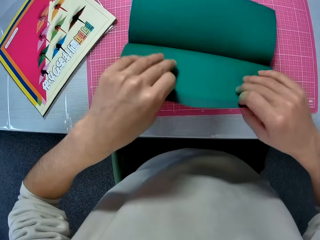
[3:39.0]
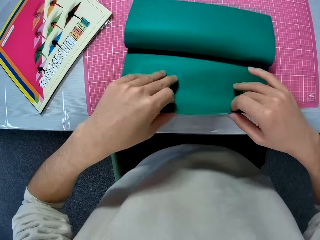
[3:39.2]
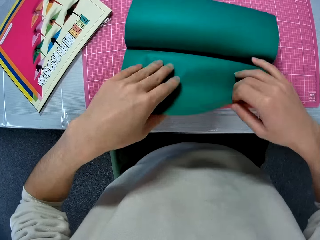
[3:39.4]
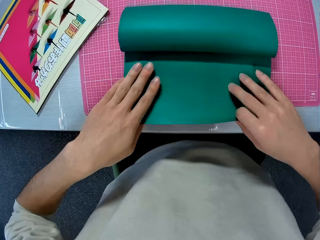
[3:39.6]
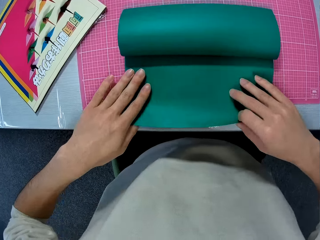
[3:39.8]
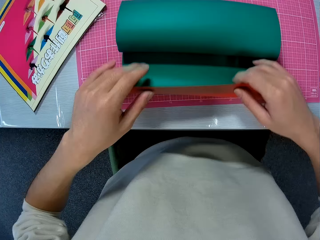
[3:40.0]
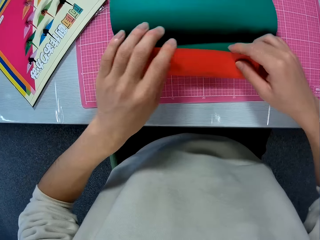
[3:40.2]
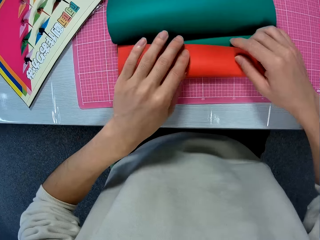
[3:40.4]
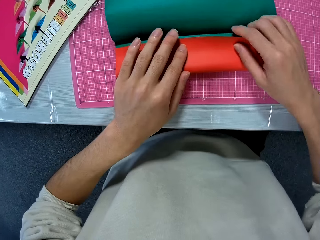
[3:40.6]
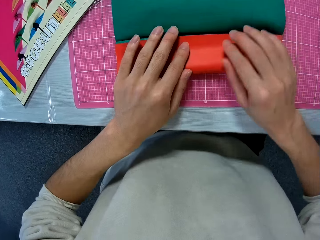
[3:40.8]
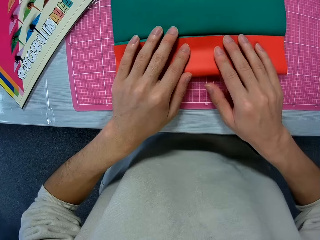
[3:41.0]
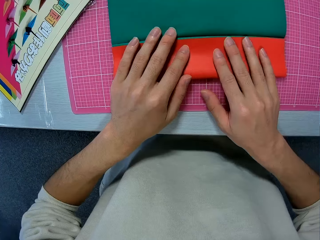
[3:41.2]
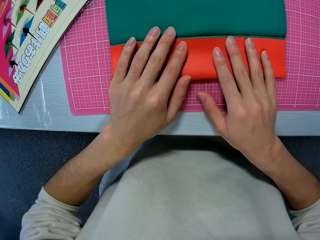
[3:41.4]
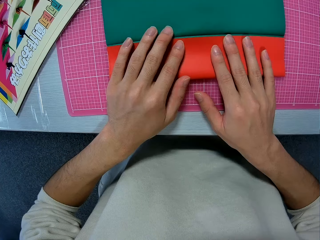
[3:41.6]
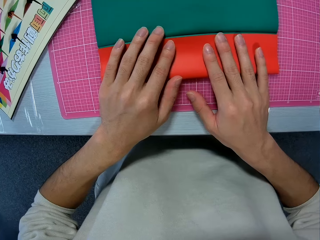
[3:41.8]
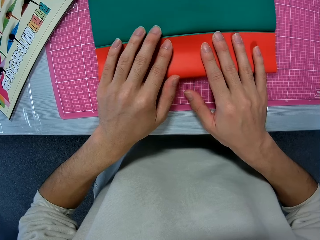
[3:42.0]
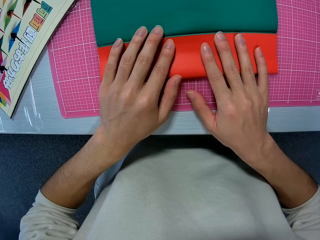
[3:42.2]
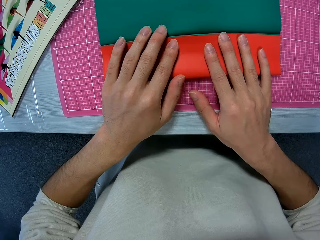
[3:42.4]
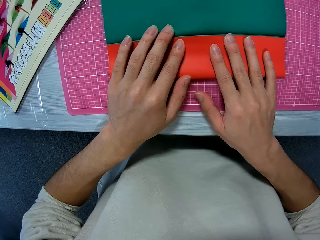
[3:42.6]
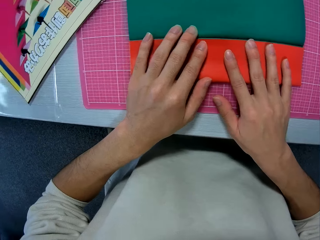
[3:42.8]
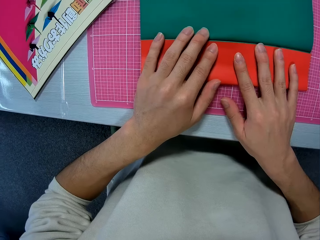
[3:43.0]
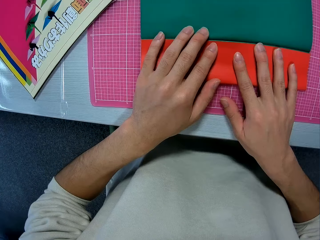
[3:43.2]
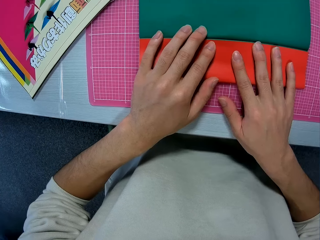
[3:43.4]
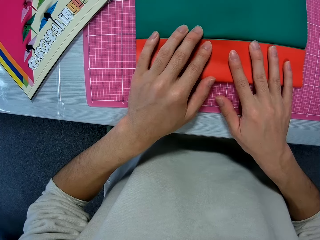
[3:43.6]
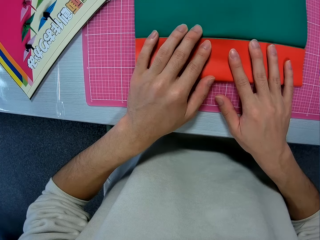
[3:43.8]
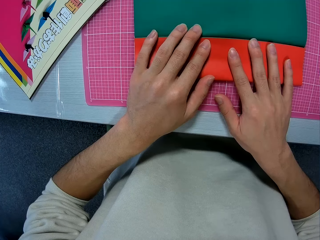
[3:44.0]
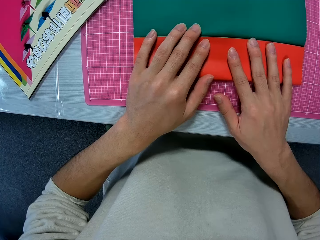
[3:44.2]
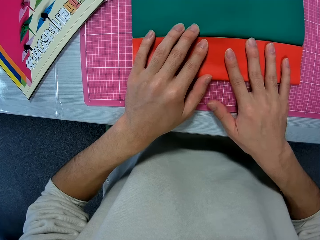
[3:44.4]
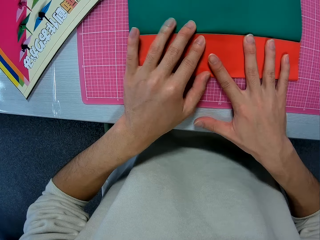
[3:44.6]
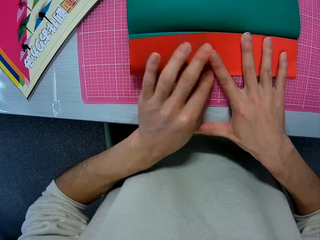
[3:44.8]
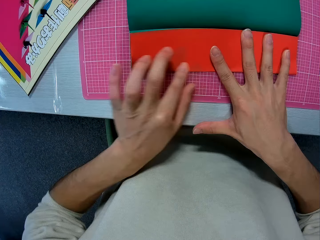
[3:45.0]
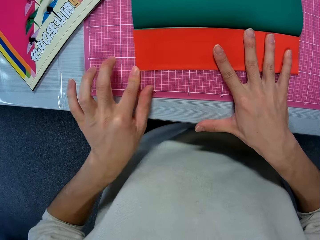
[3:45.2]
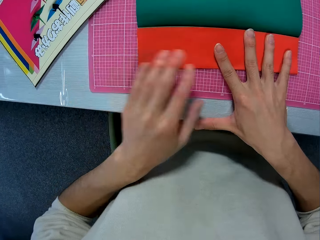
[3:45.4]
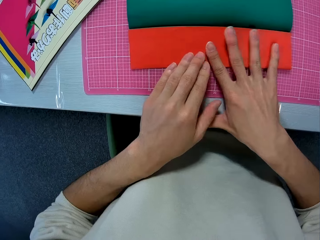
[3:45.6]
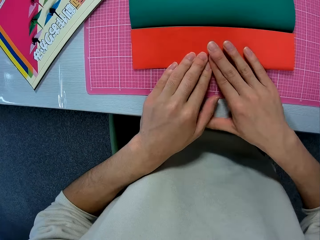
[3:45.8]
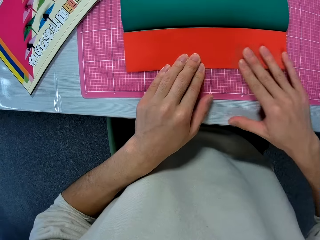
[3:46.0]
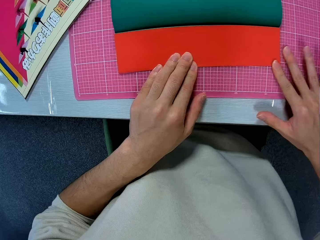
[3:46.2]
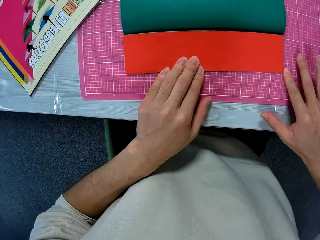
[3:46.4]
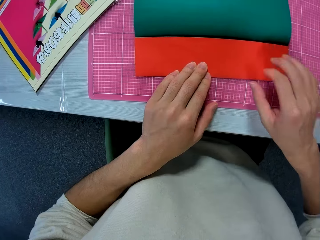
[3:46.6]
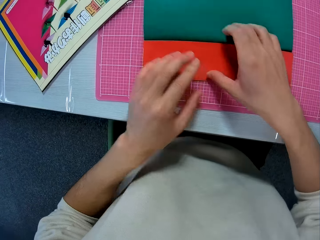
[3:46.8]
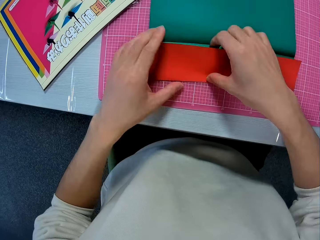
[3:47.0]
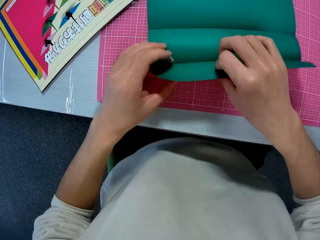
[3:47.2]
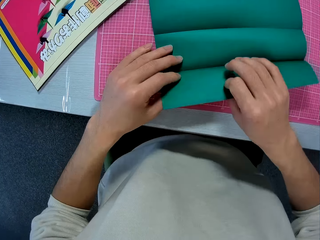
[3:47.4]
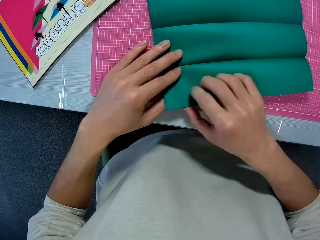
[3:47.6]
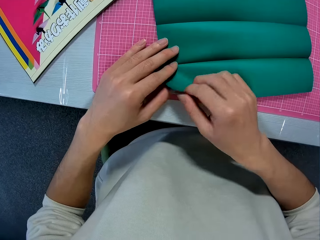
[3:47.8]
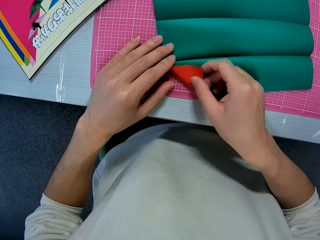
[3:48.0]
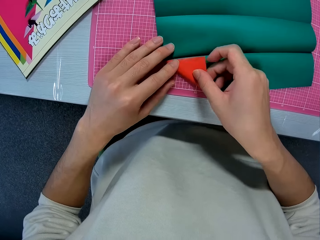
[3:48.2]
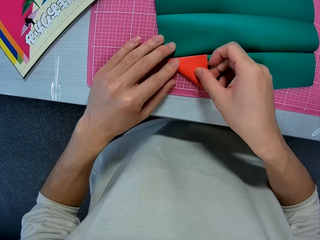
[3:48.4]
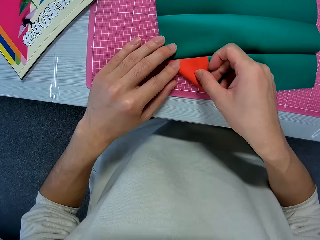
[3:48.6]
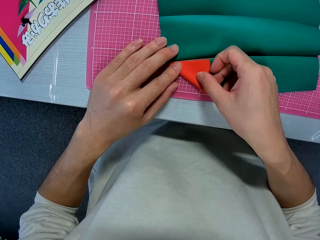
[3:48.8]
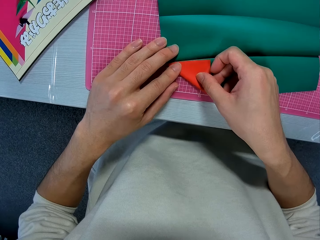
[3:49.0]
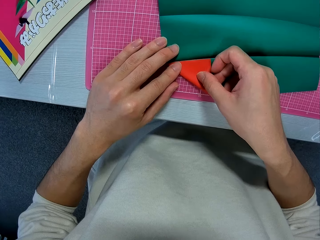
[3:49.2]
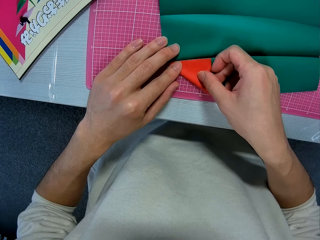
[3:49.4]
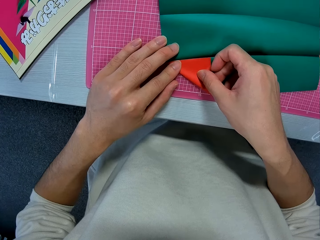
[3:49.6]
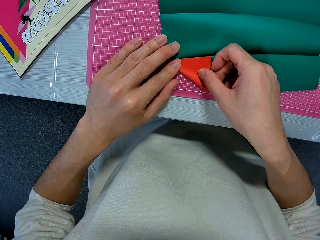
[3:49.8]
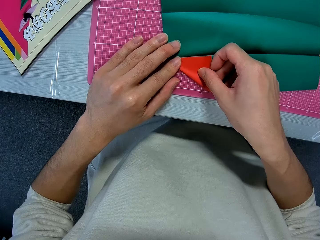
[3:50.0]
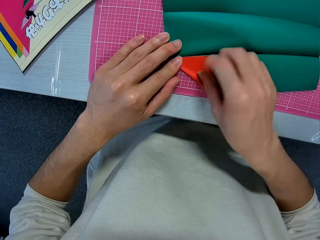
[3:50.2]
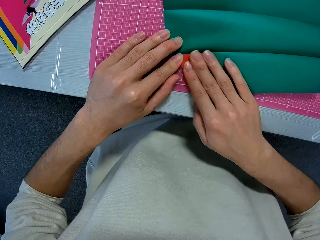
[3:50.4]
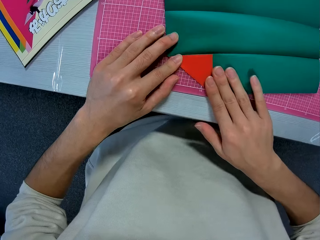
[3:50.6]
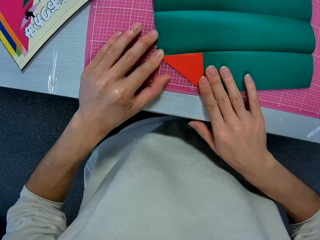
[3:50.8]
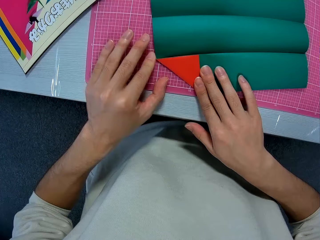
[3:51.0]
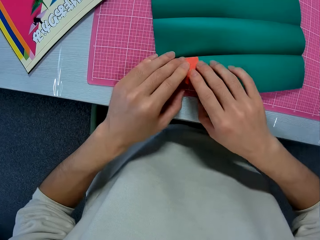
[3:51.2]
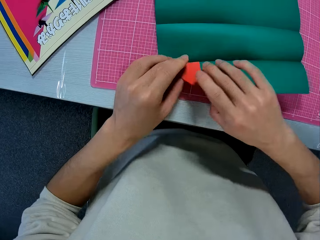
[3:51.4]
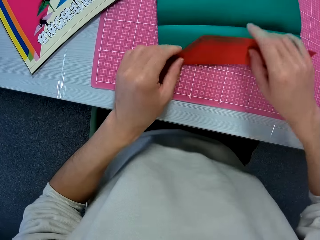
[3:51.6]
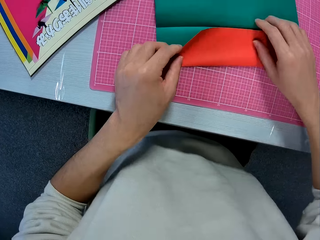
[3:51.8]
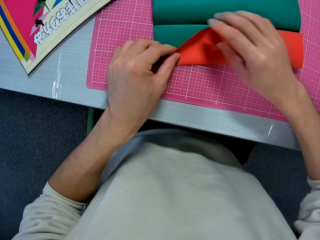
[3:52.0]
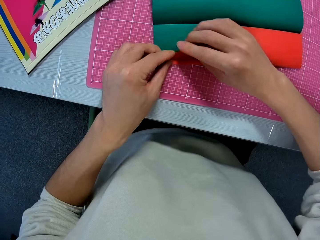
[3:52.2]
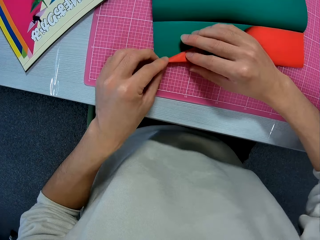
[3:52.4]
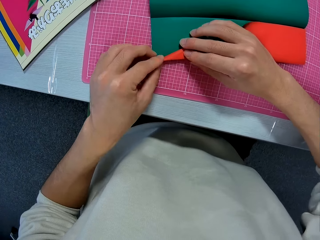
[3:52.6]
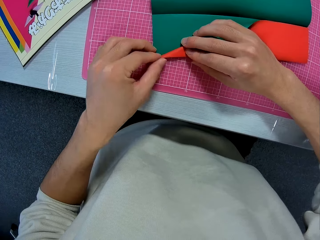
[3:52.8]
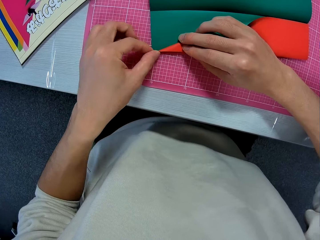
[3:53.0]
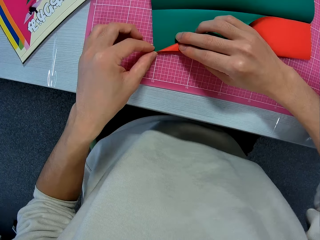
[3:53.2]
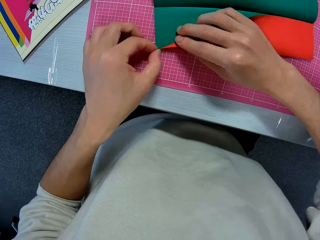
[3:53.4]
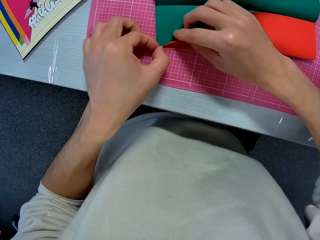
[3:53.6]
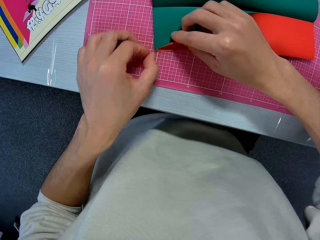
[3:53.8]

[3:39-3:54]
The camera wearer unfolds the construction paper. He folds the construction paper. He flattens the construction paper with his hands. He unfolds the construction paper. He folds the construction paper. He flattens the construction paper with his hands. He folds the construction paper.

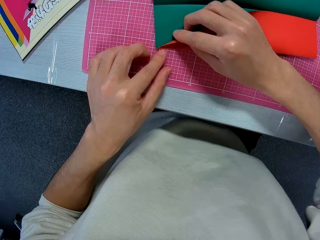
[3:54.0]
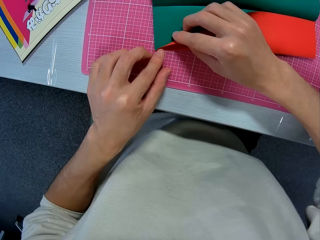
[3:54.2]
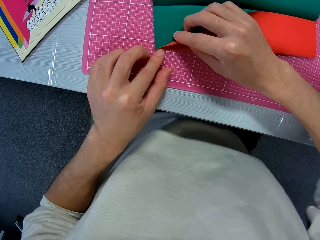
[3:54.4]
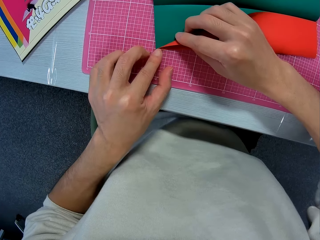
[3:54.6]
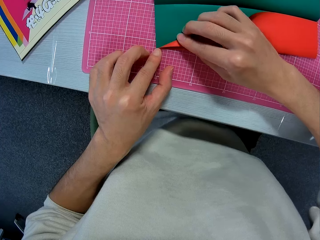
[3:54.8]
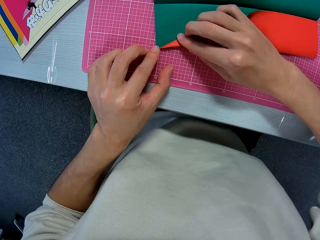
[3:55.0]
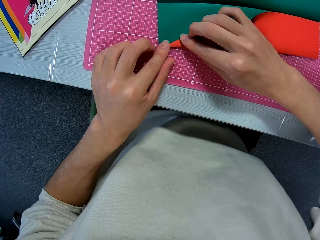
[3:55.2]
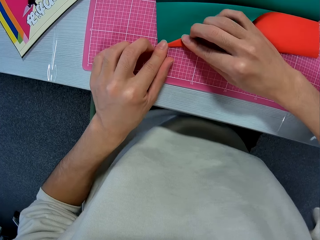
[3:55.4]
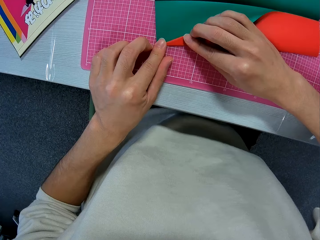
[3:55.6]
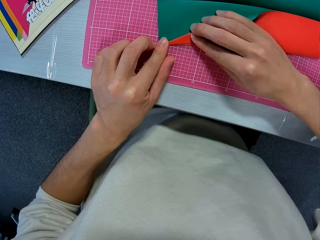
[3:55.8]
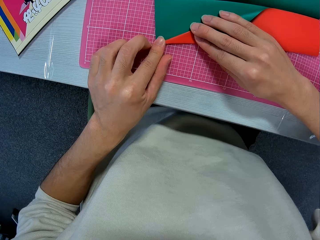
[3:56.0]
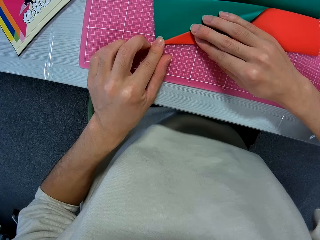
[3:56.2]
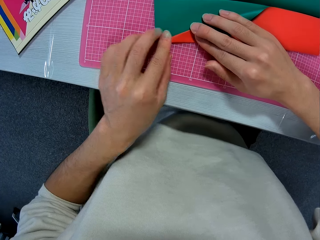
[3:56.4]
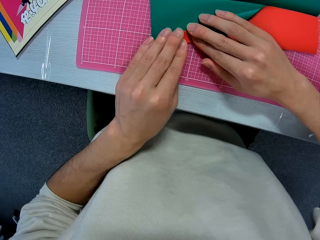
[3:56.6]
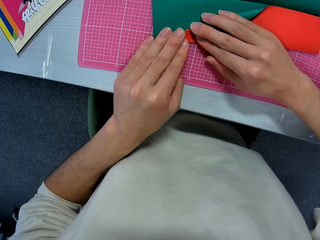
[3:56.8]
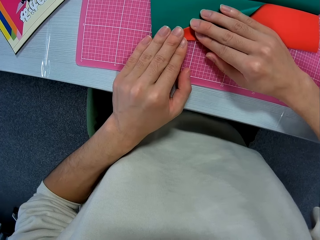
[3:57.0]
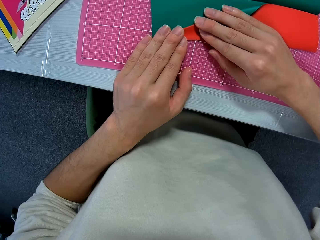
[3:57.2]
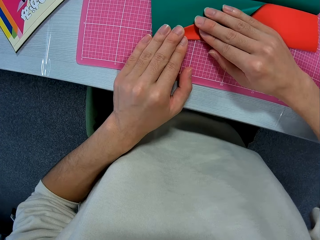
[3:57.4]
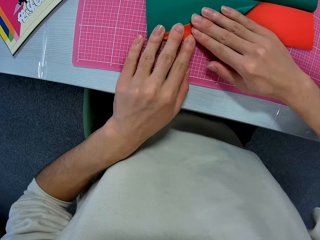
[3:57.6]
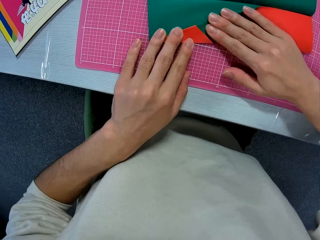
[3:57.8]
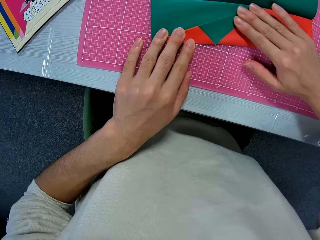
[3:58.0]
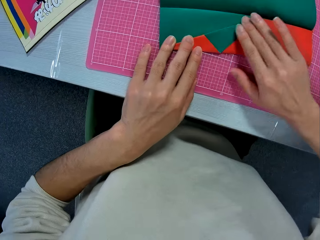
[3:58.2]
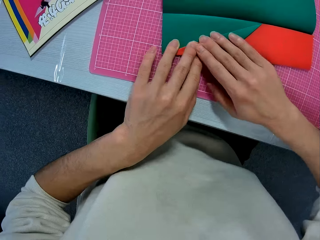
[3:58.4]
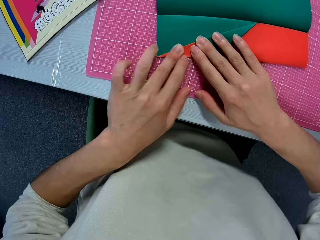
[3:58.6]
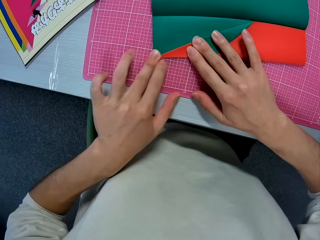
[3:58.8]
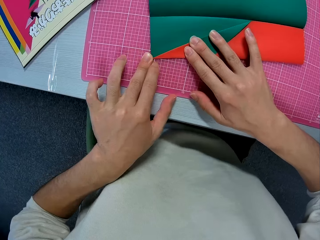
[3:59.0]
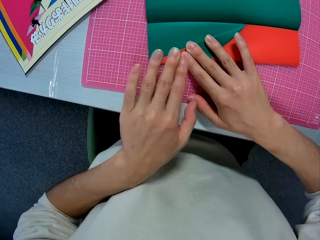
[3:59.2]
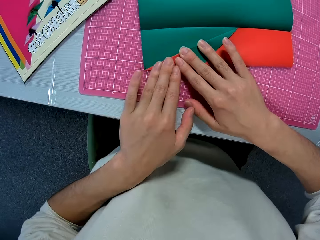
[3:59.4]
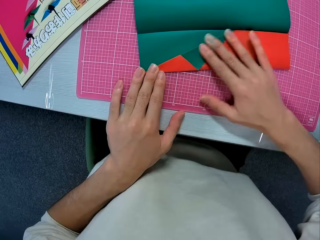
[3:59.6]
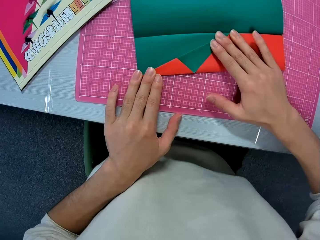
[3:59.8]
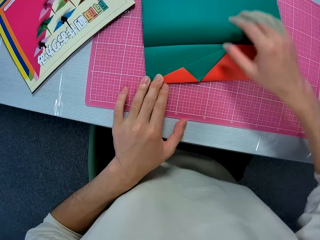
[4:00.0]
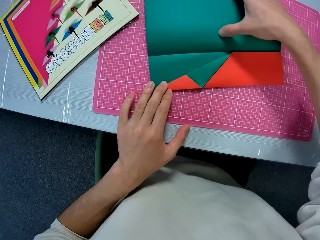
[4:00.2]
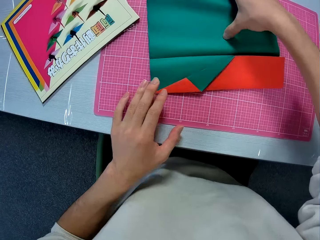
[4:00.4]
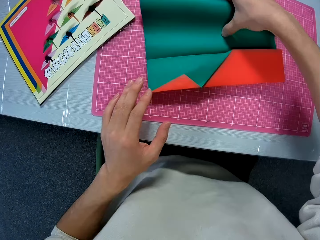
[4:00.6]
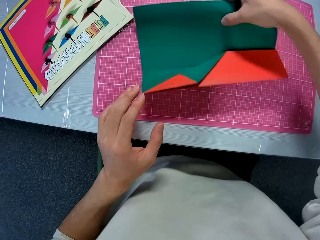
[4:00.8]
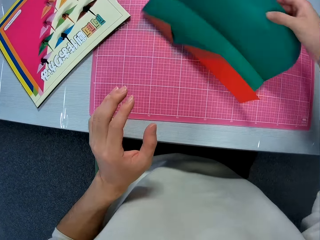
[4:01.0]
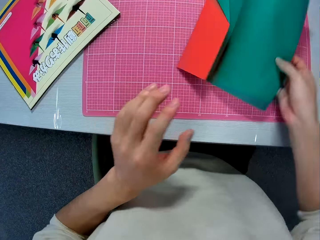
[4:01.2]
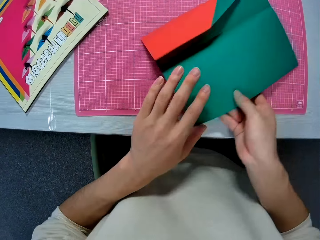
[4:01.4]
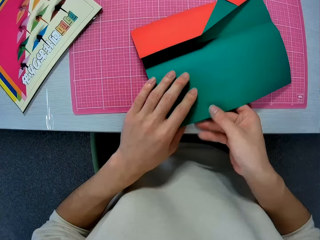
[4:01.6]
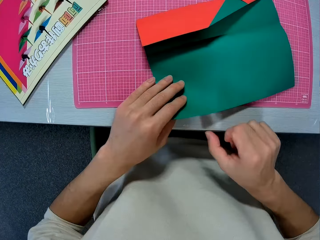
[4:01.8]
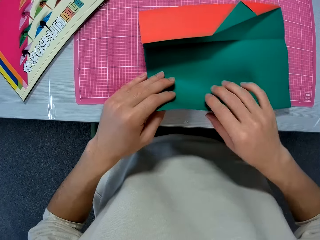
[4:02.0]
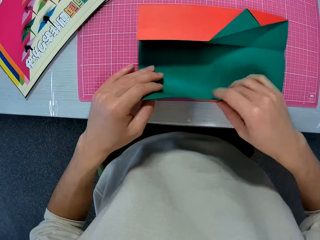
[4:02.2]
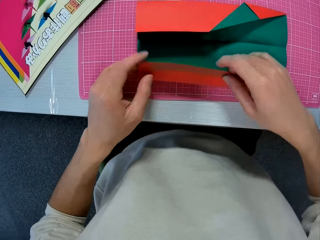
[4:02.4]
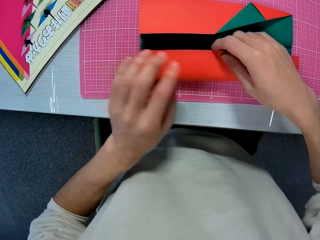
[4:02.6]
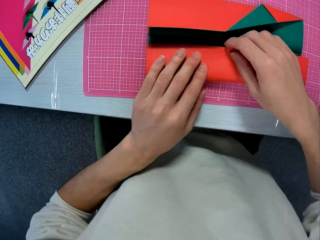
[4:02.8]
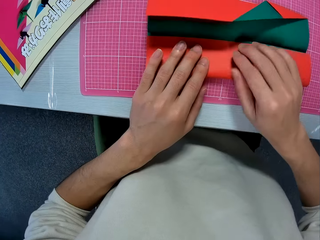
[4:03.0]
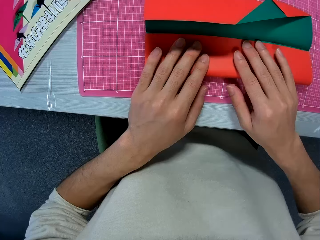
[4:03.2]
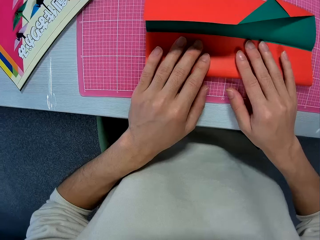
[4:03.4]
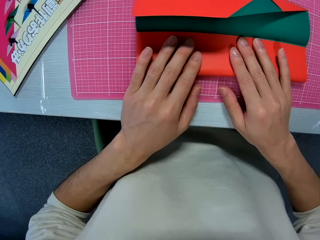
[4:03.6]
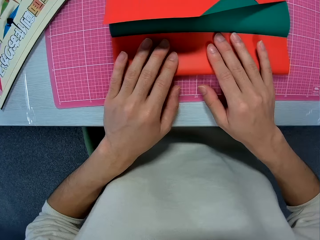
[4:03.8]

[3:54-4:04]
The camera wearer flattens the construction paper with his hands. He turns the construction paper. He folds the construction paper.
